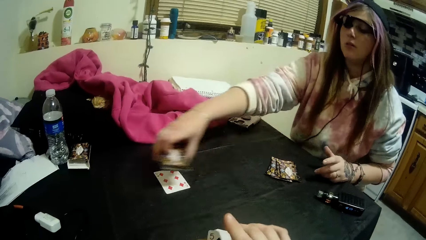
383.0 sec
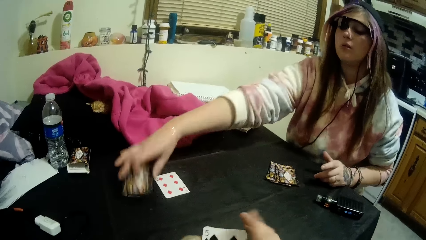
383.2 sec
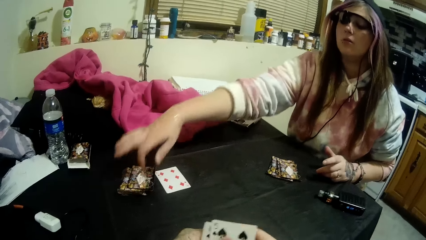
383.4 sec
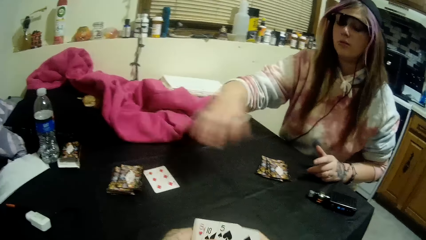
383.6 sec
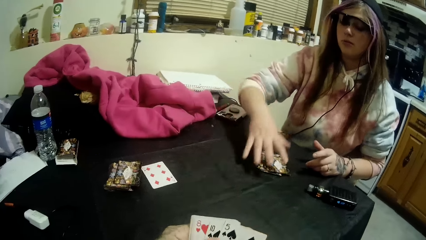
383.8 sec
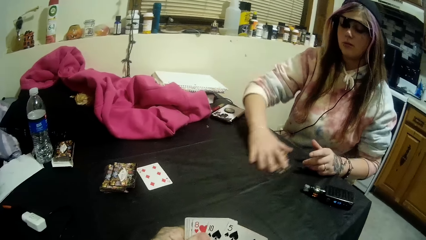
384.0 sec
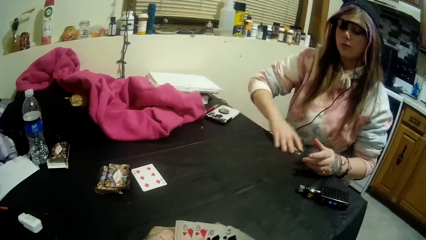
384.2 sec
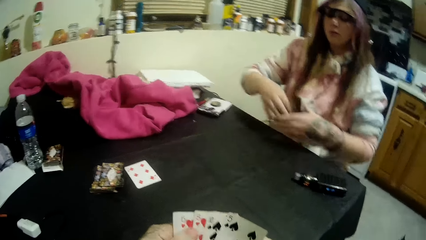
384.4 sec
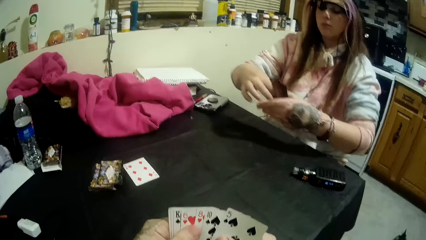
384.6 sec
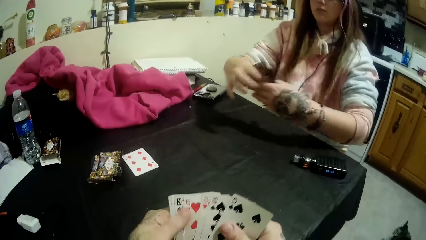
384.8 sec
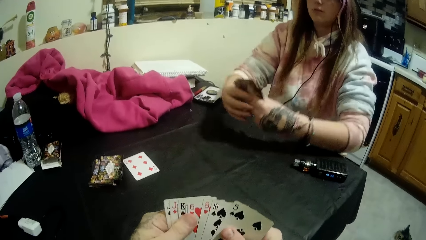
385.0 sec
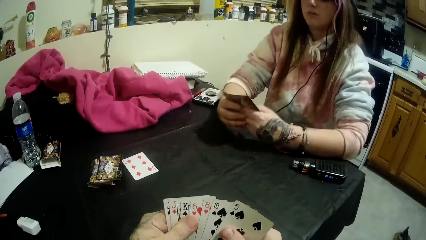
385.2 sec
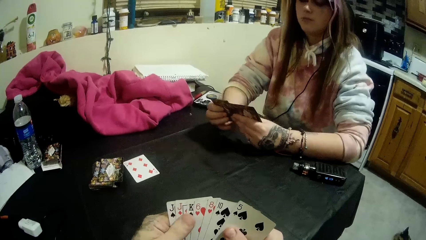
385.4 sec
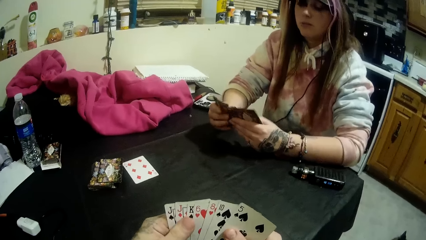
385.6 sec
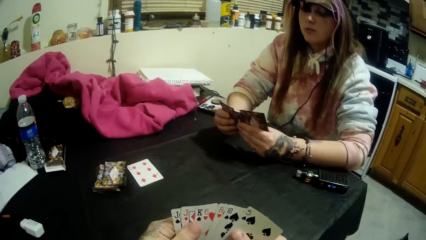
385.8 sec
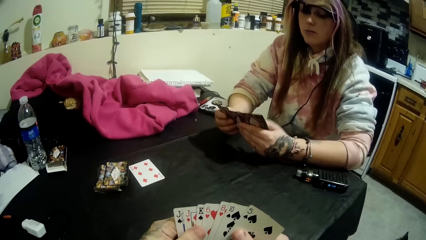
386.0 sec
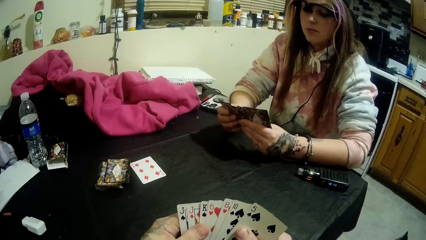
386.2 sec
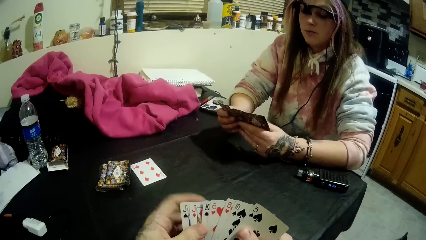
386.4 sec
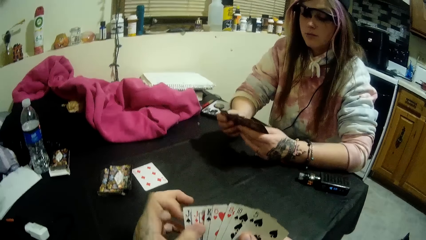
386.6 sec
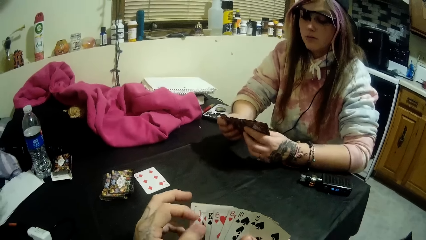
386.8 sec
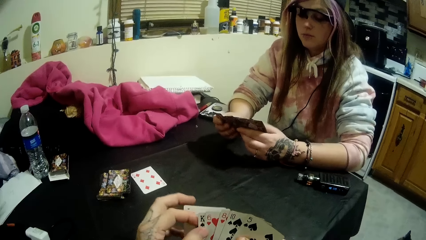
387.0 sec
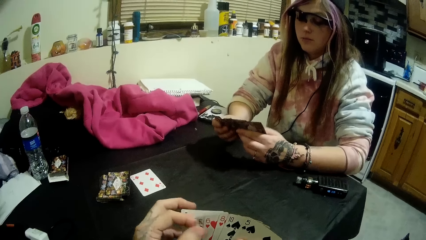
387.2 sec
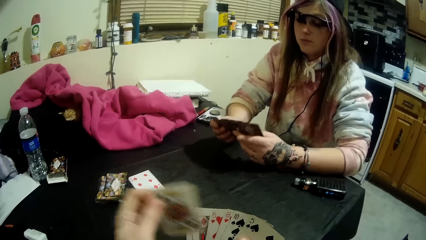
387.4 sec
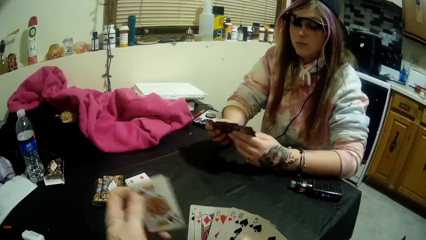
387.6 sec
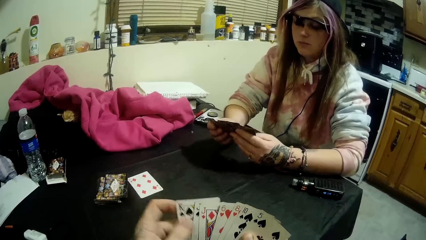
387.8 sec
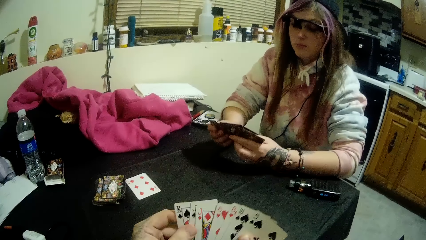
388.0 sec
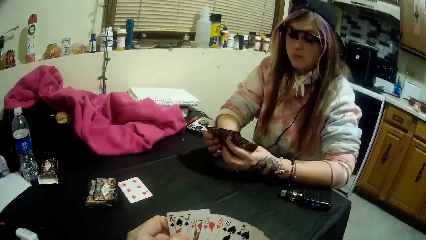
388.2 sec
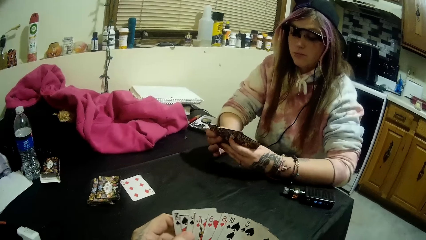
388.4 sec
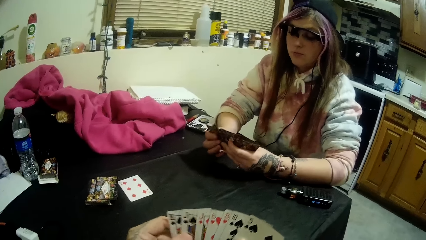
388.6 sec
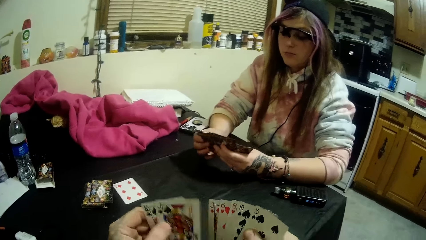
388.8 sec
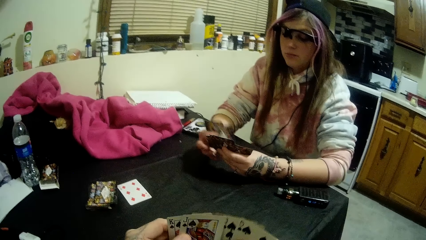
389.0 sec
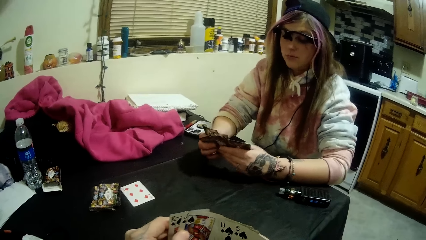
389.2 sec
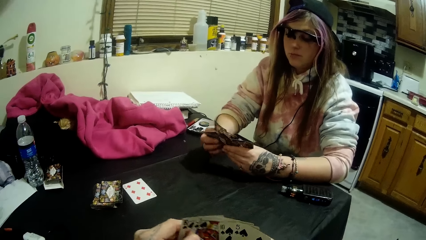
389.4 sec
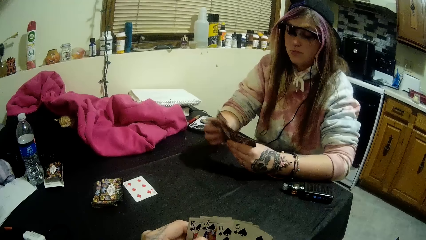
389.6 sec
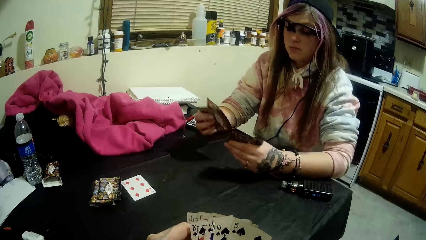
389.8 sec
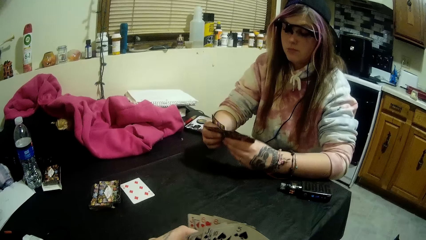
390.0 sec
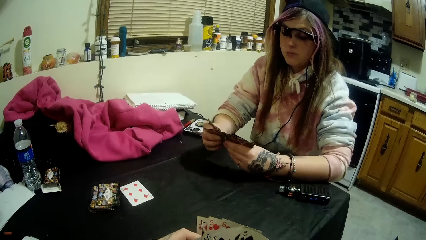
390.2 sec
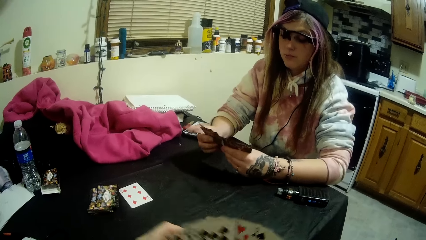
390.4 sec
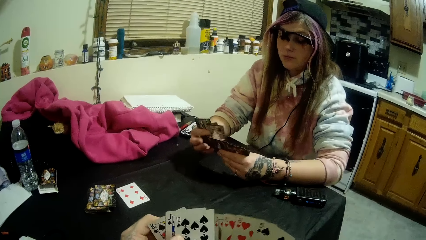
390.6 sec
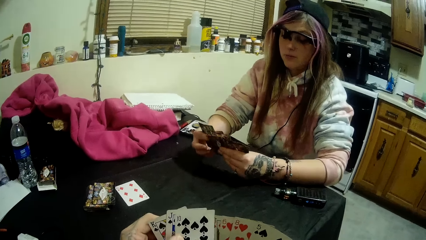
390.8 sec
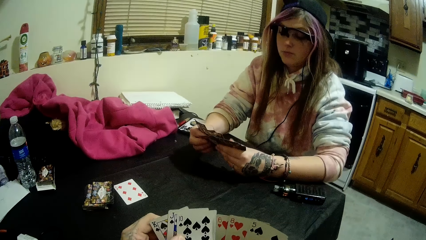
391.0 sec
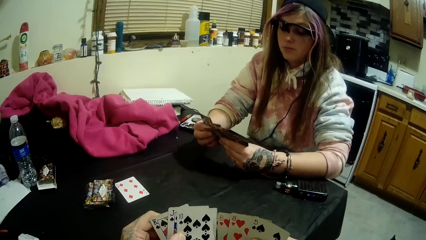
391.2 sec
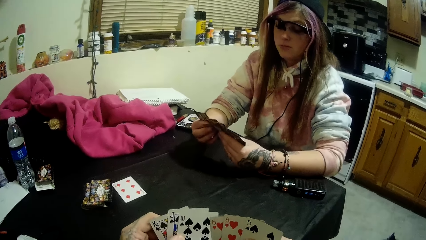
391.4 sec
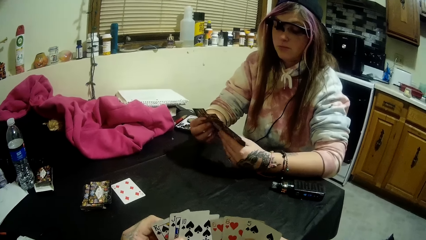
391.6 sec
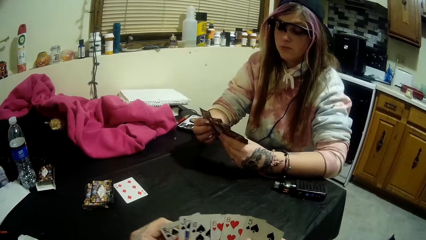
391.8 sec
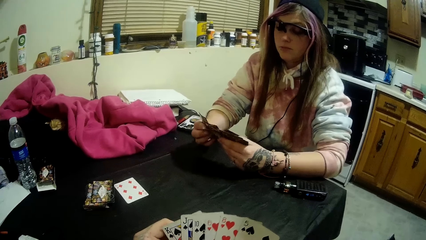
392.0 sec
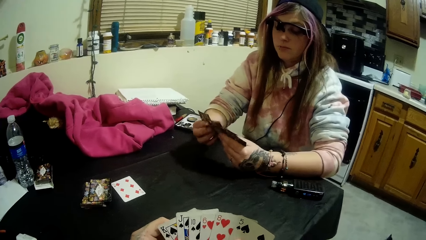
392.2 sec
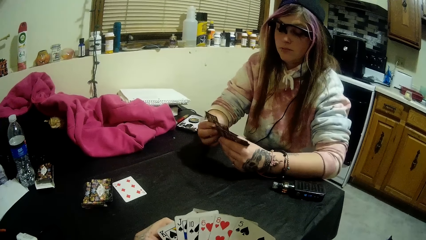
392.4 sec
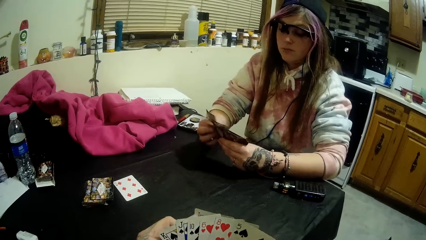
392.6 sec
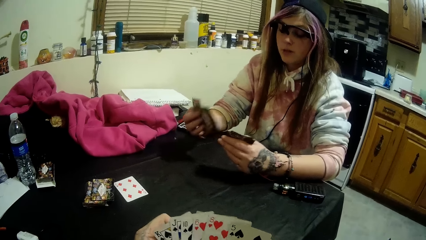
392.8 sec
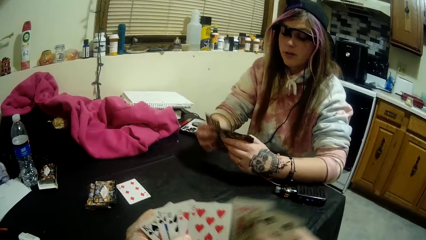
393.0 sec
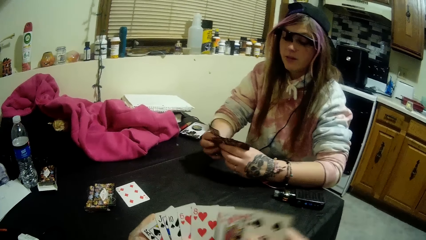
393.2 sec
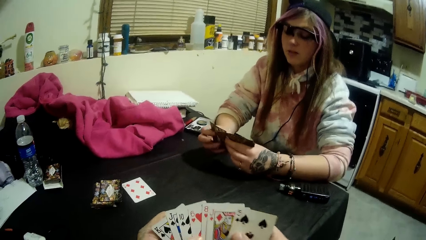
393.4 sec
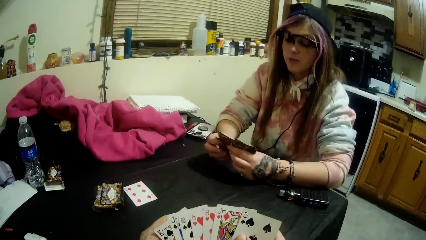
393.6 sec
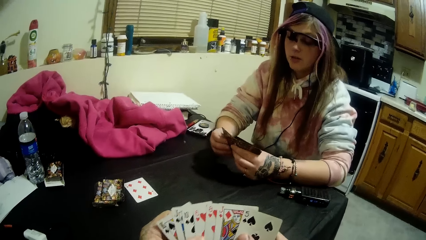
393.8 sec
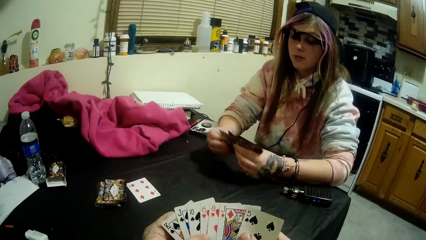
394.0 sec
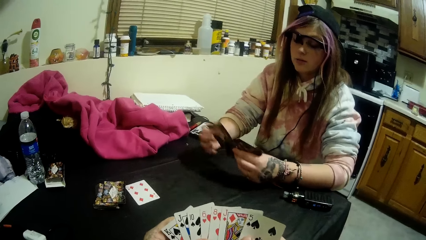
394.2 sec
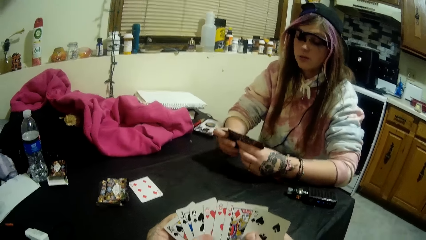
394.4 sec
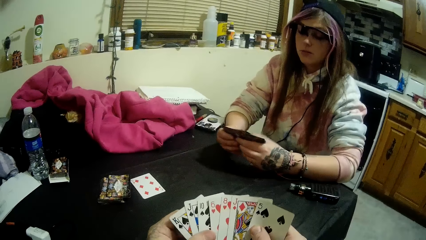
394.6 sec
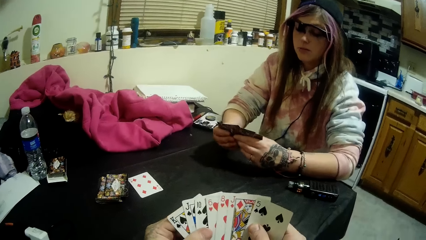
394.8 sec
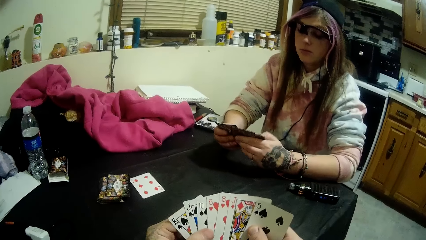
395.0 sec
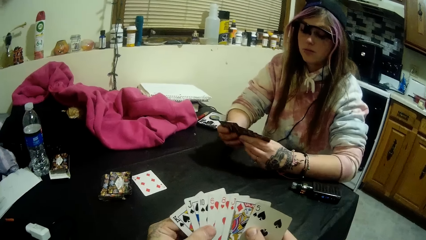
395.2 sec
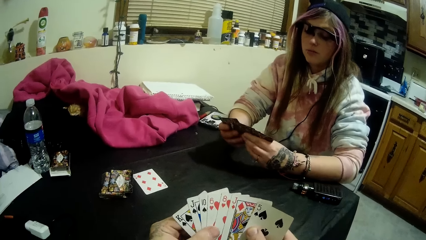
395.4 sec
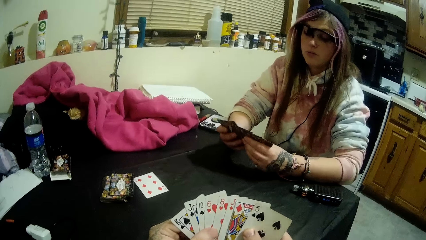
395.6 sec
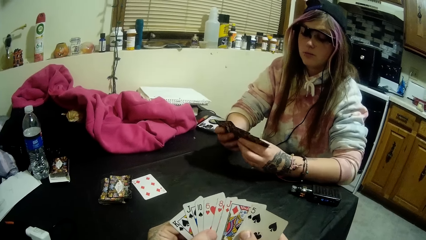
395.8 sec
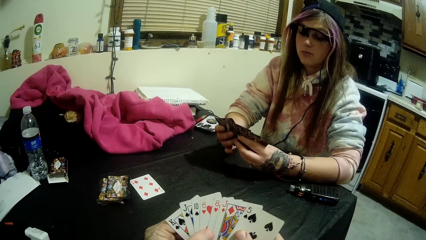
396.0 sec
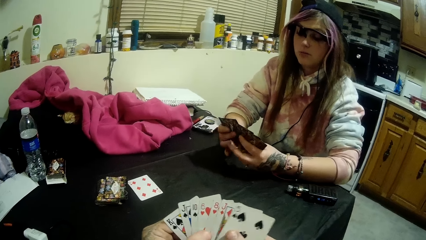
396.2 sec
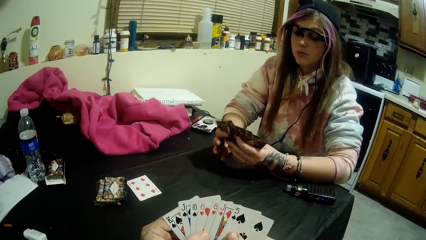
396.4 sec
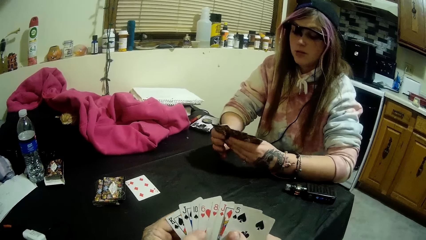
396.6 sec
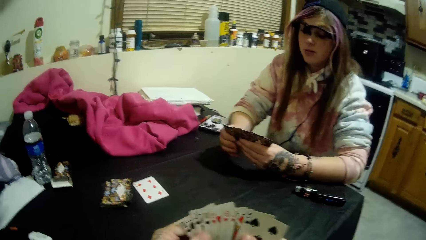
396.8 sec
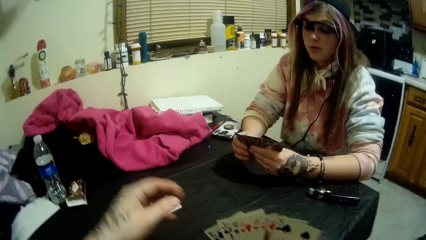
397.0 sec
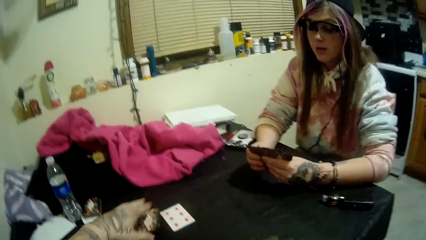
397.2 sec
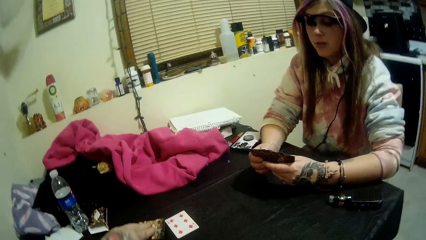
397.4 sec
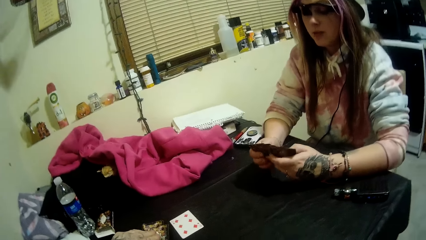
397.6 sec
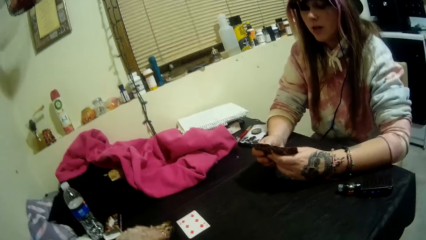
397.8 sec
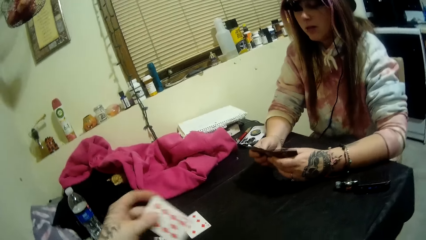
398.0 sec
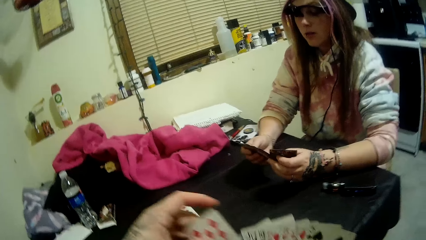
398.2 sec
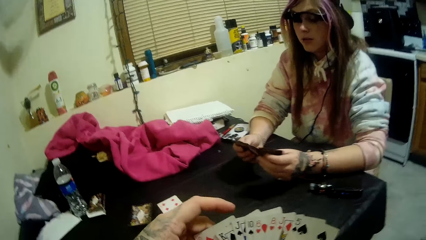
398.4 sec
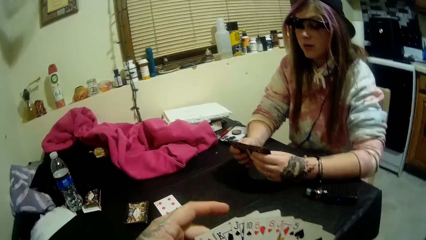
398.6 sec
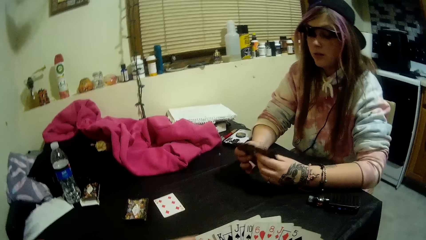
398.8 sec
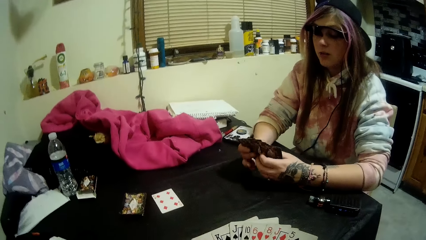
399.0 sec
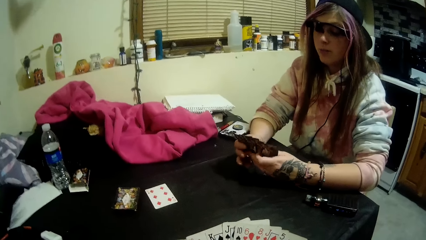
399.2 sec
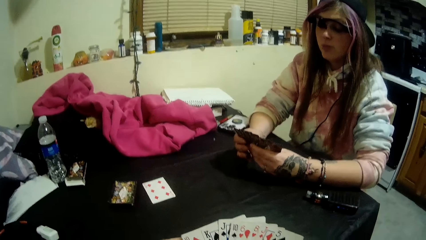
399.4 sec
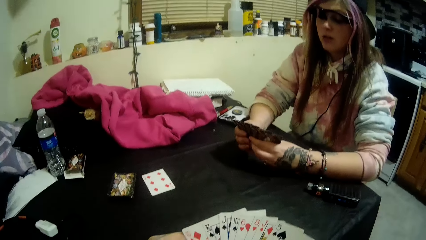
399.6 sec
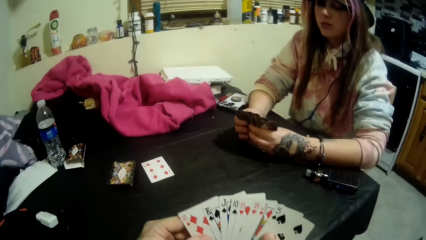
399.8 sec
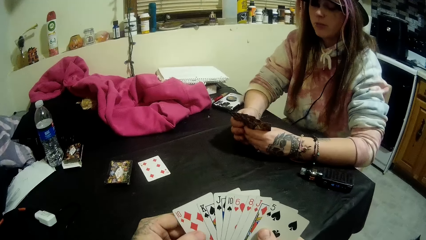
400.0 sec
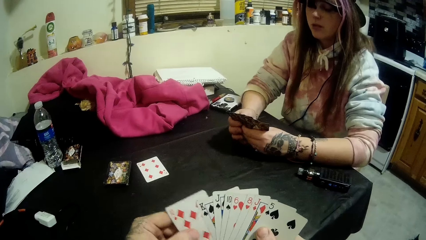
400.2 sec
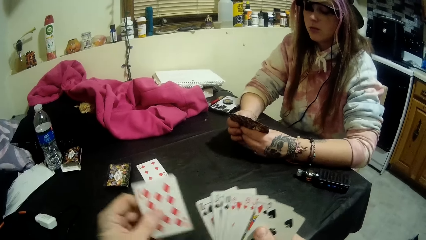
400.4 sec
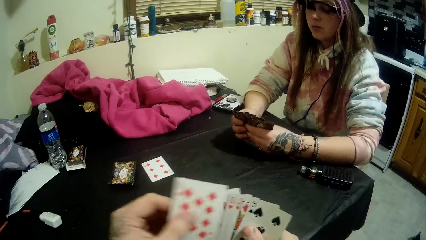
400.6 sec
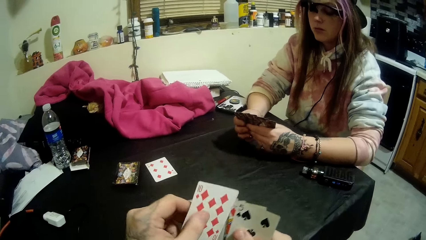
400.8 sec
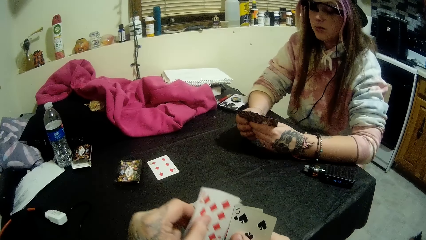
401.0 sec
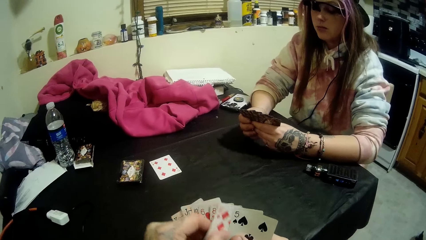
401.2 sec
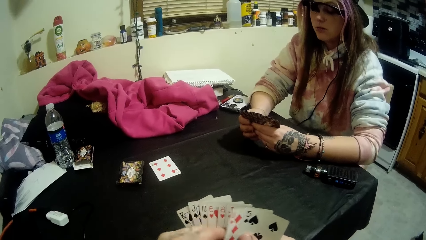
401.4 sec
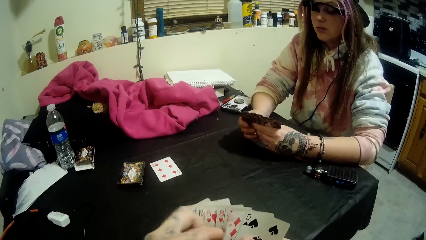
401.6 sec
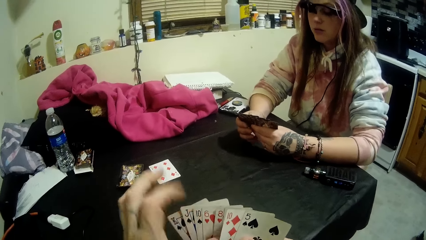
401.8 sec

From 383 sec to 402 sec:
The woman places the cards in her right hand on the table. The camera wearer arranges the cards on the hands. The woman picks up some cards from the table with her right hand. The camera wearer spreads out the cards in both his hands. The woman spreads out the cards in both her hands. The camera wearer shuffles the cards in his hands. He picks up a card from the table with his left hand. He arranges the cards on the hands. He shuffles the cards in his hands.
